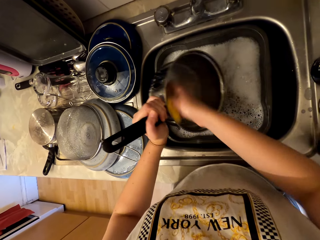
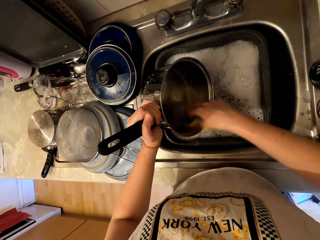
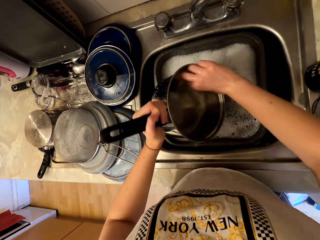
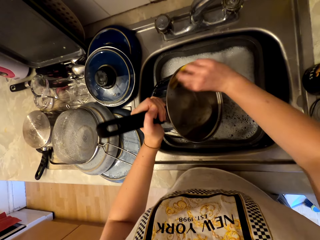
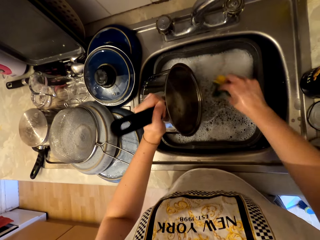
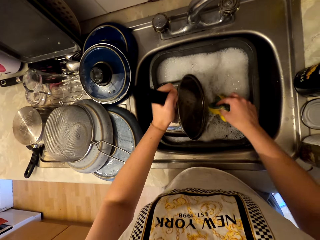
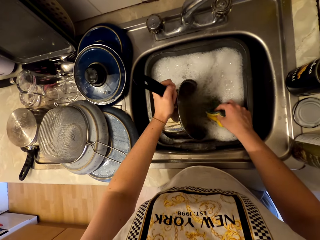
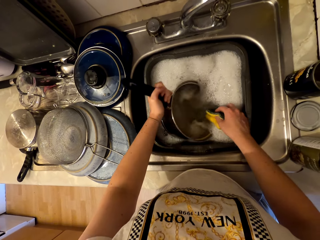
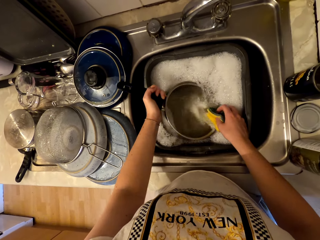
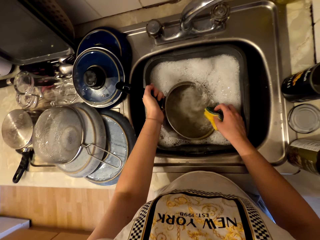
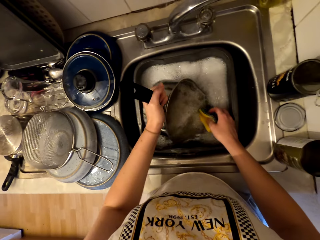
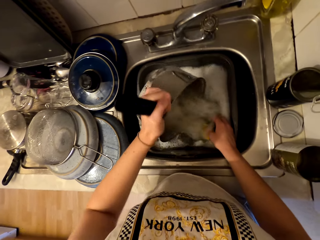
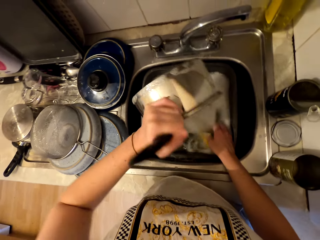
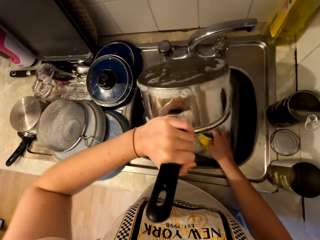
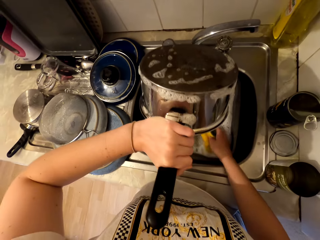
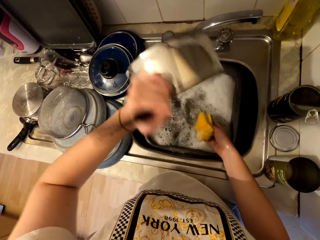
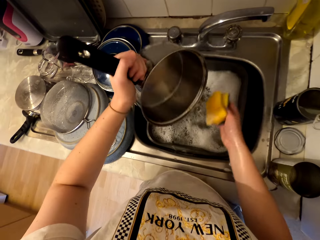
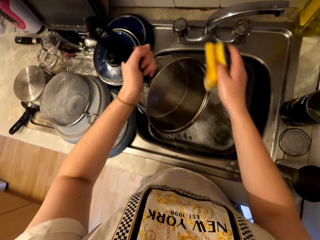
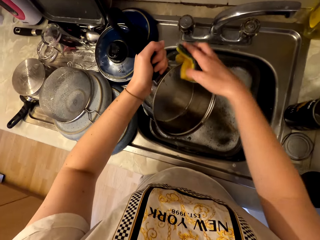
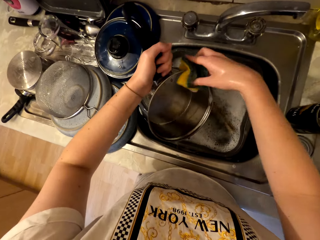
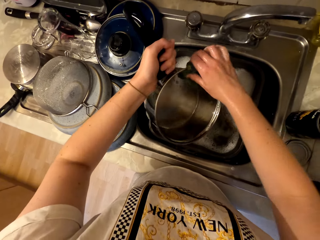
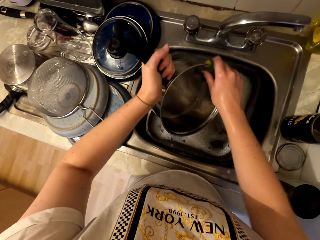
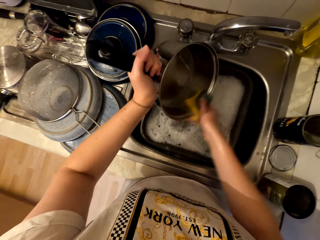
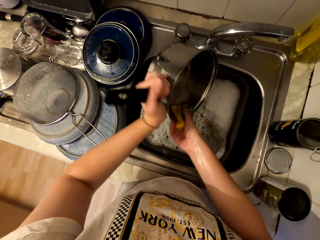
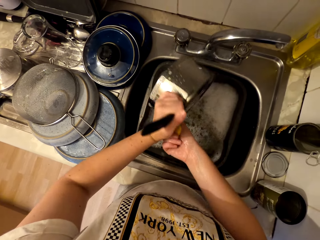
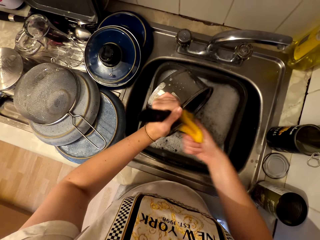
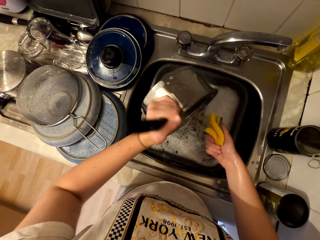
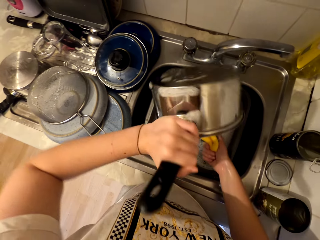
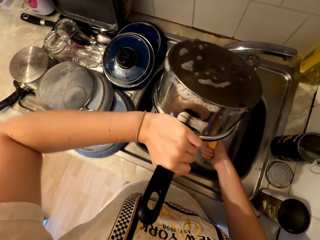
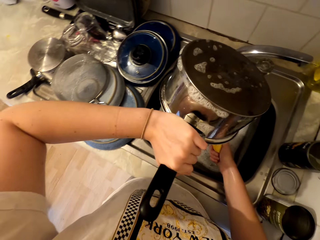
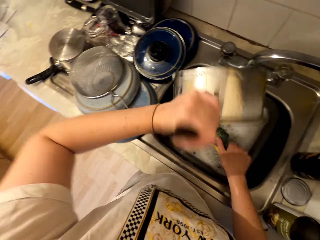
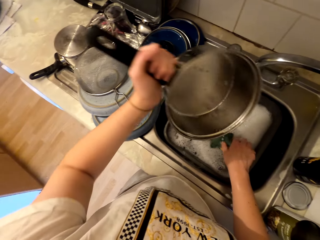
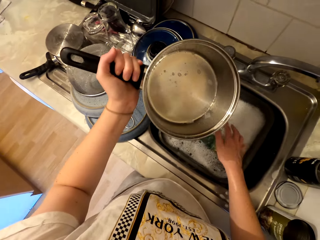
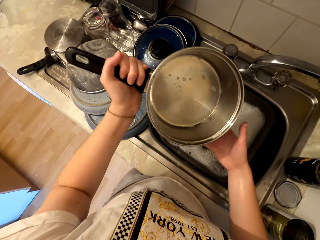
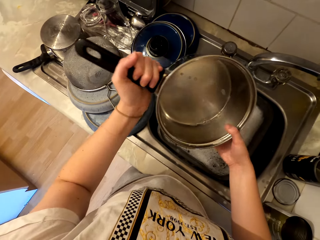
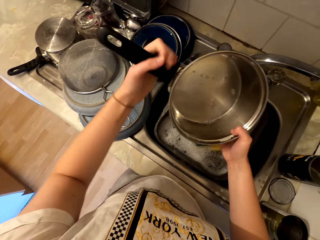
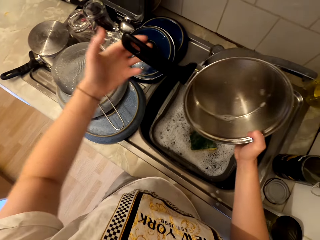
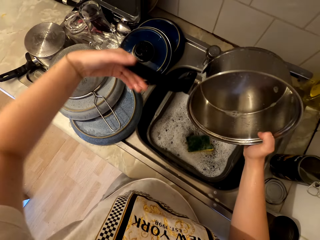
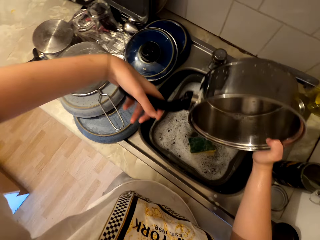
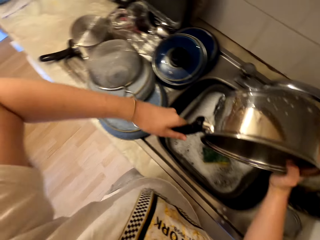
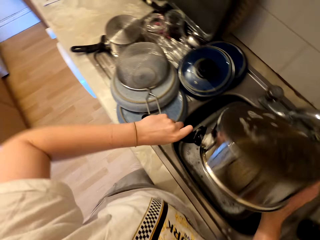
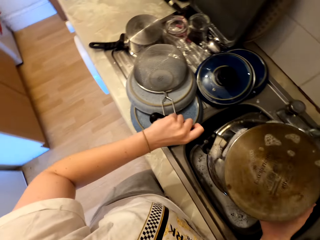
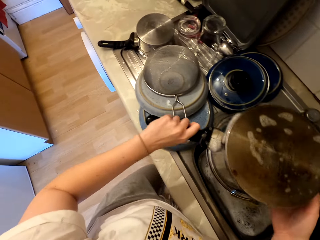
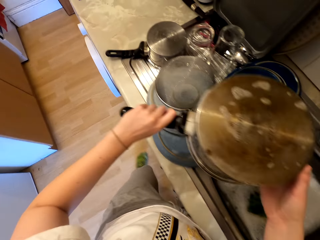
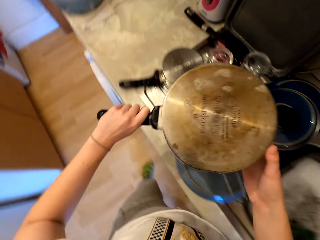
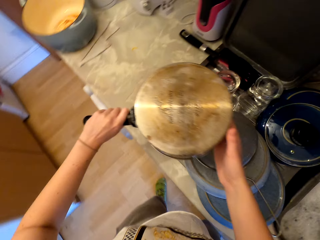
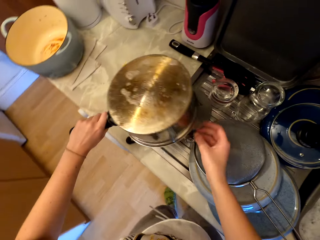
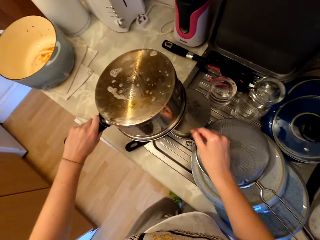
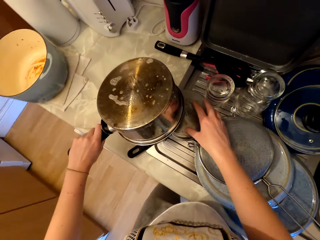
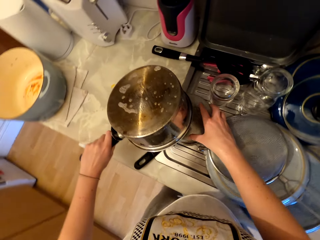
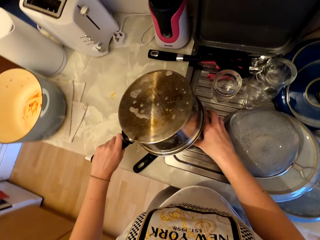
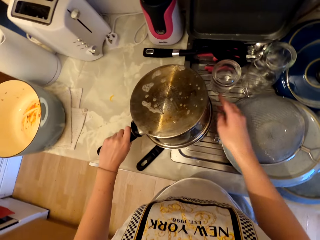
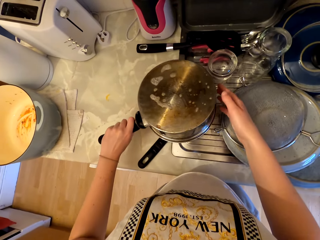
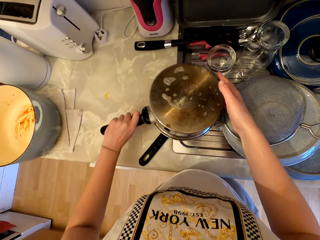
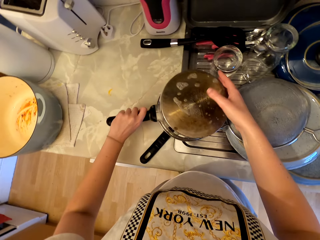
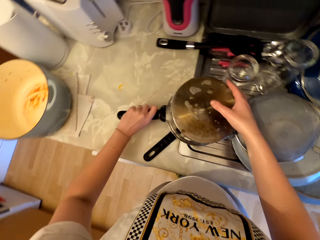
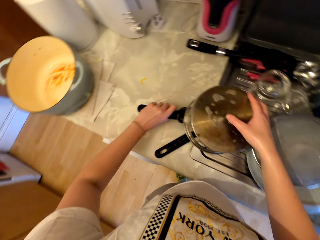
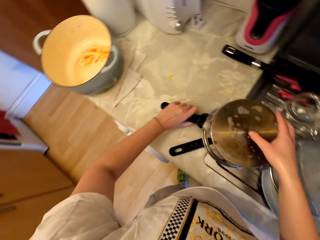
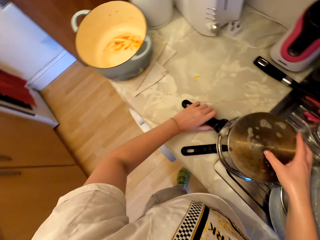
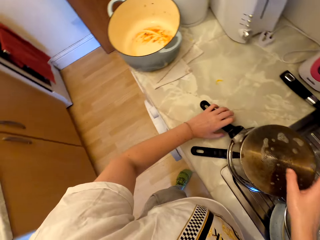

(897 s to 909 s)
The camera wearer pours water from the pot. They wipe the cooking pot with the scrubber. They place the sponge in the basin. They place the cooking pot on the sink.

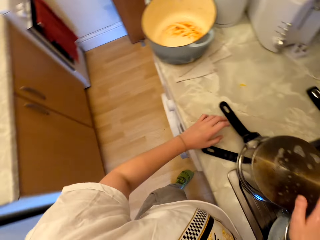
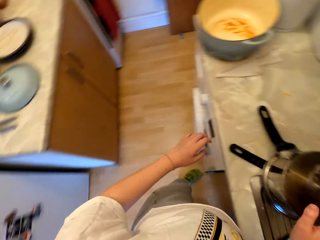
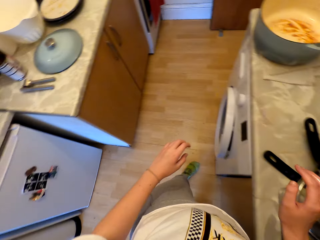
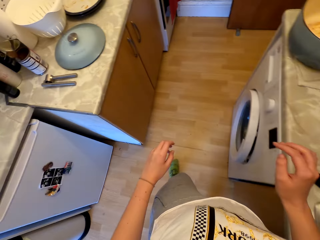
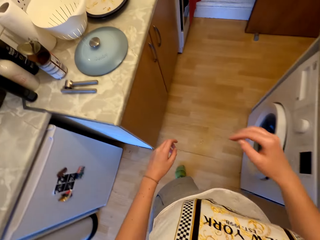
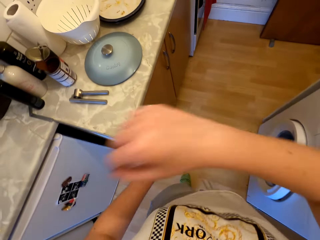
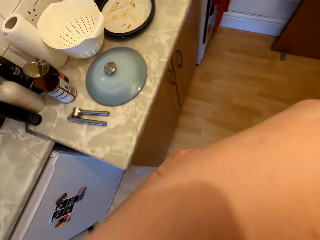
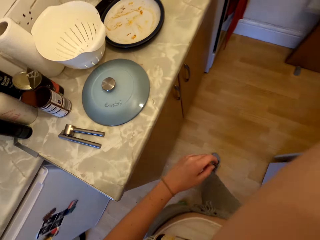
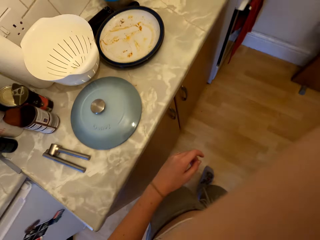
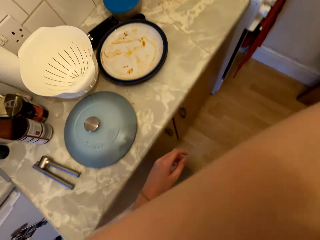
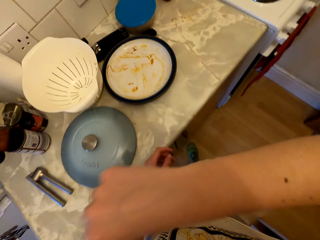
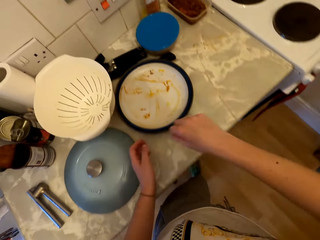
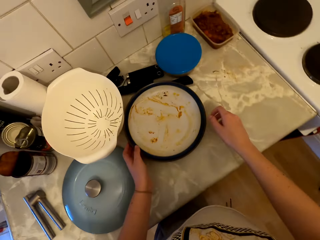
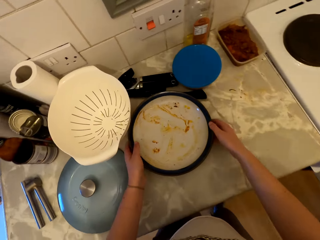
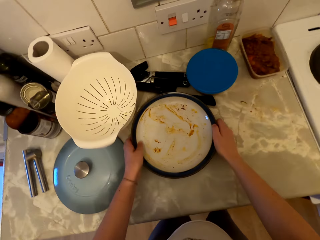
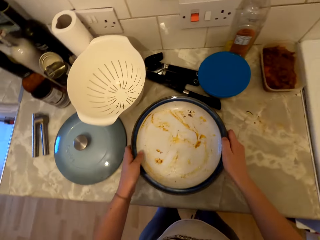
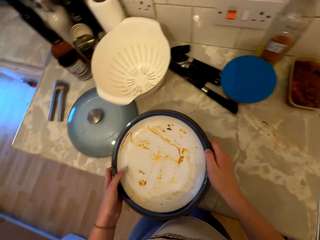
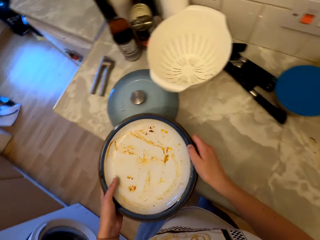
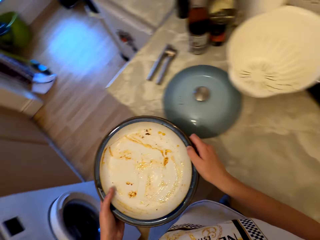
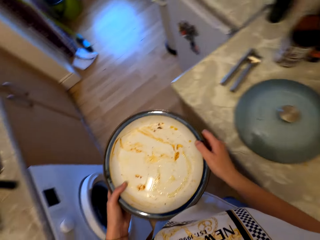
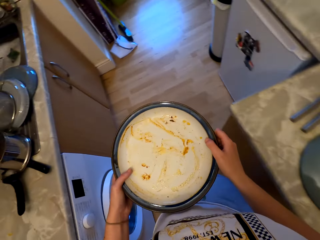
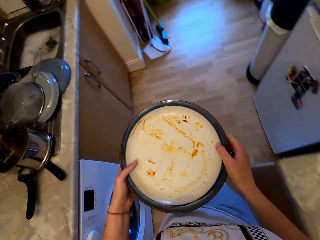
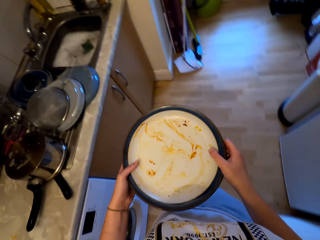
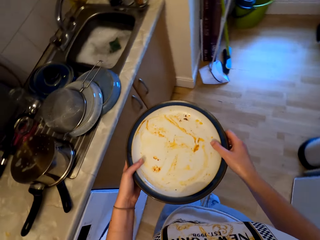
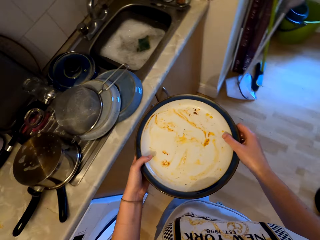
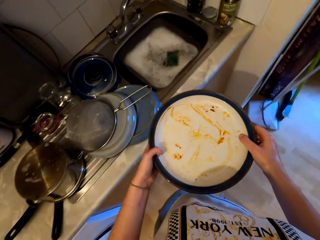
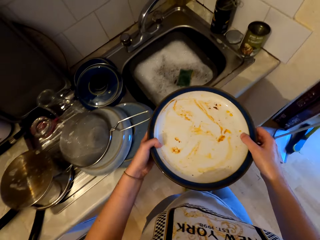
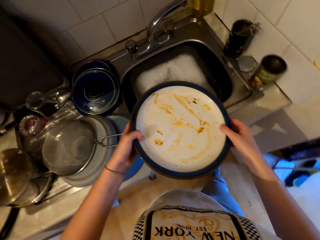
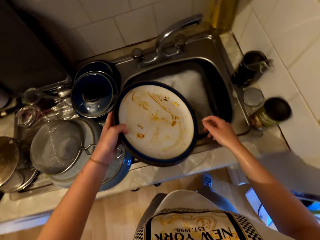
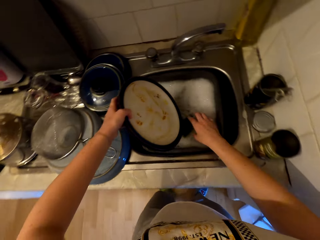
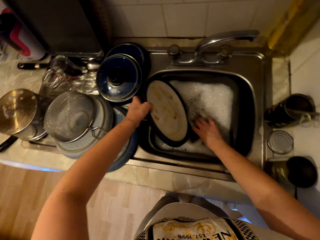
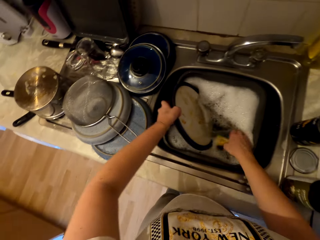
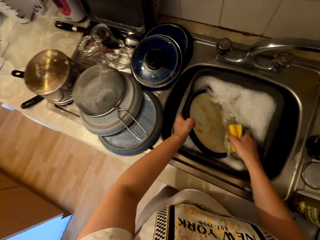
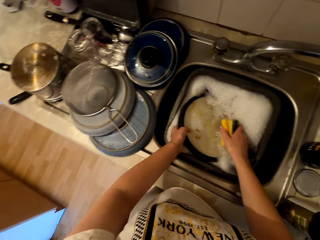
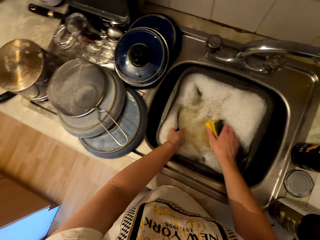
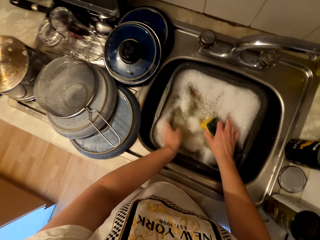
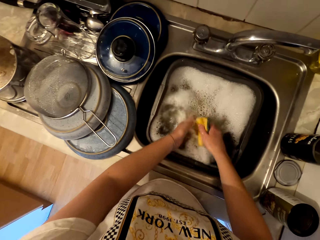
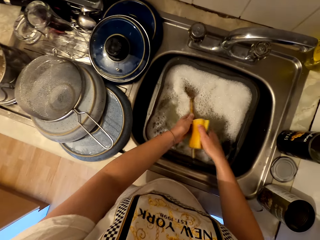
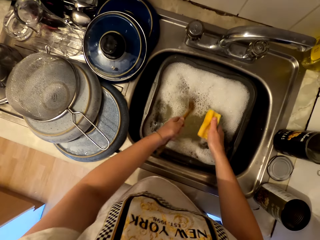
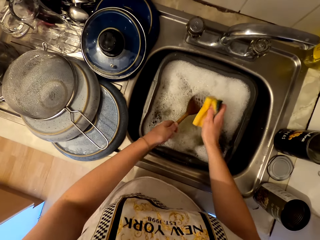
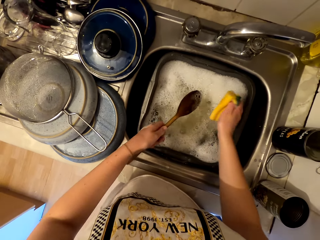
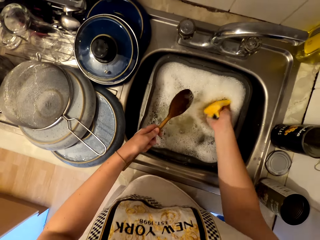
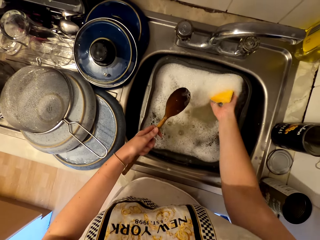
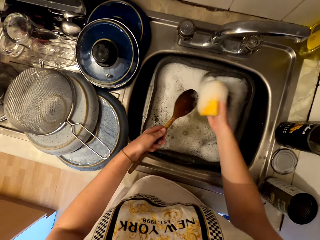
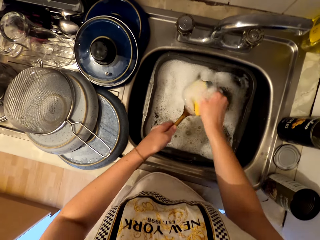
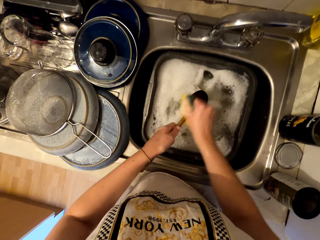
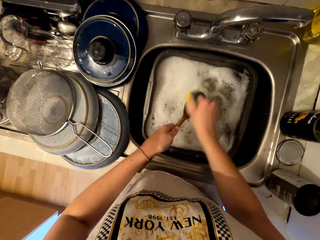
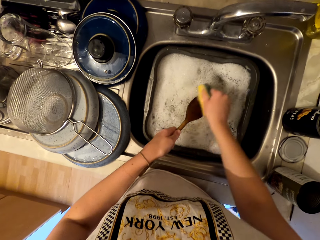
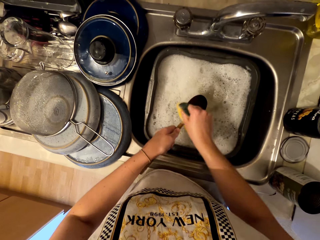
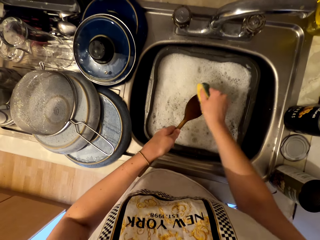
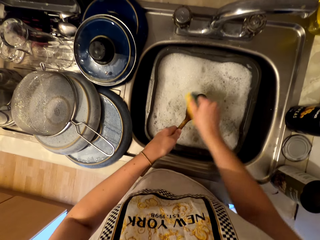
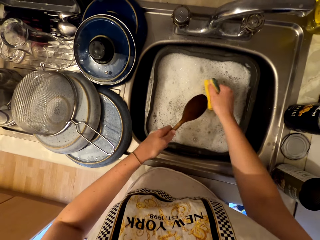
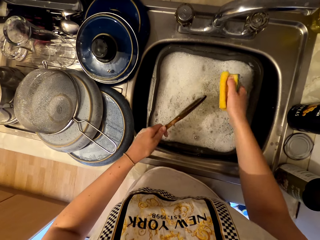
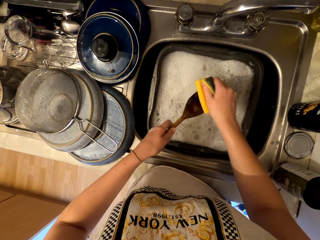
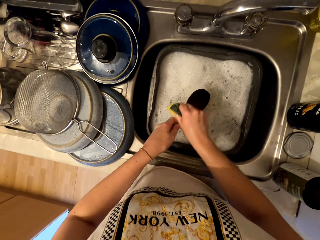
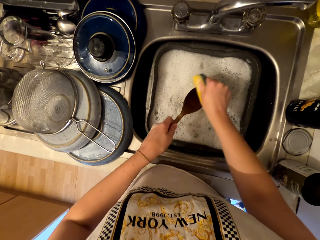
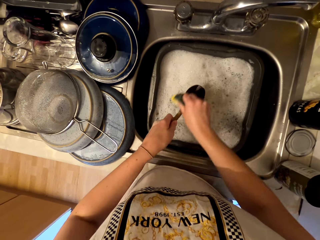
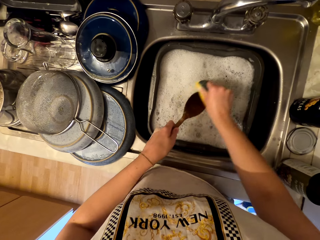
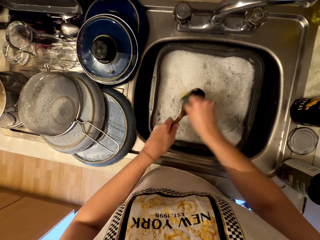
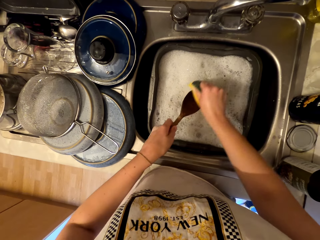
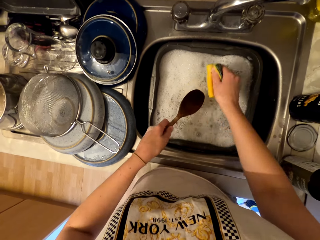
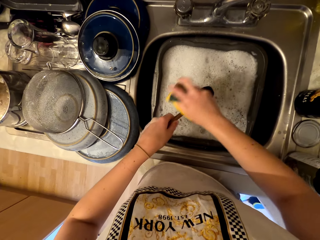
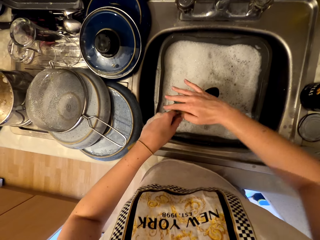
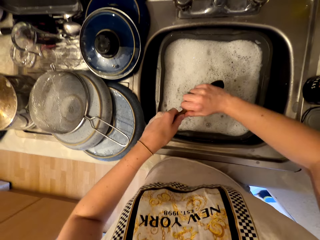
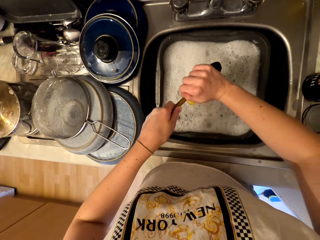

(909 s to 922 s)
The camera wearer moves around. She lifts her hand. She picks a lid from the countertop. She moves towards the sink. She places the lid in the basin. She holds the serving spoon and the sponge. She scrubs the serving spoon.
